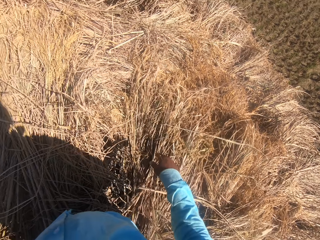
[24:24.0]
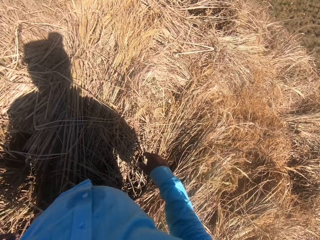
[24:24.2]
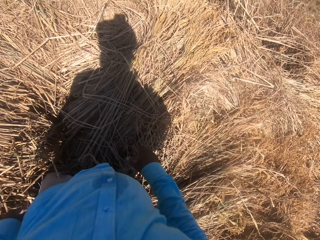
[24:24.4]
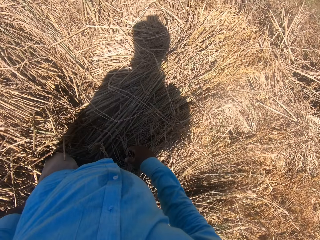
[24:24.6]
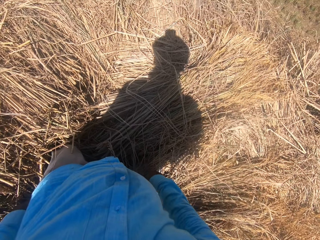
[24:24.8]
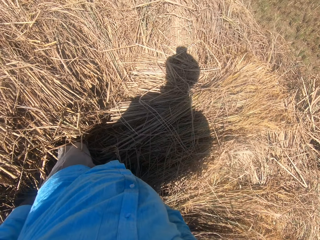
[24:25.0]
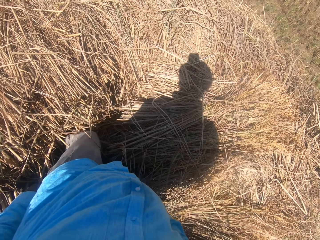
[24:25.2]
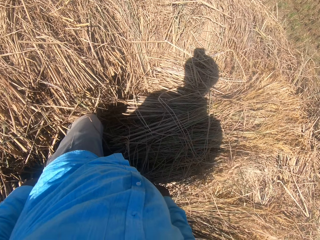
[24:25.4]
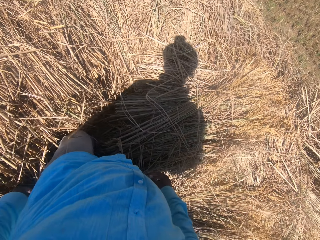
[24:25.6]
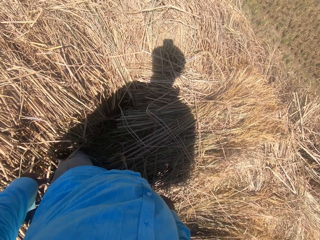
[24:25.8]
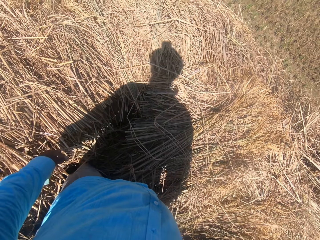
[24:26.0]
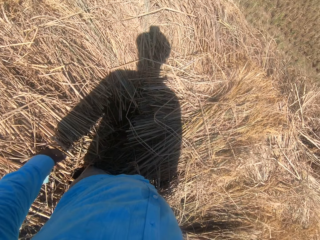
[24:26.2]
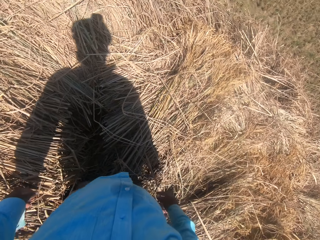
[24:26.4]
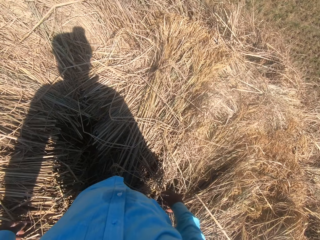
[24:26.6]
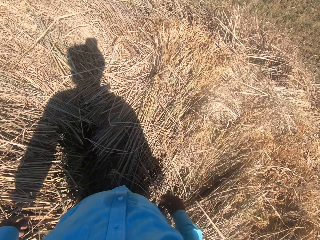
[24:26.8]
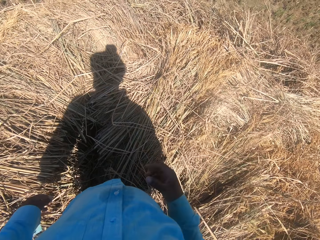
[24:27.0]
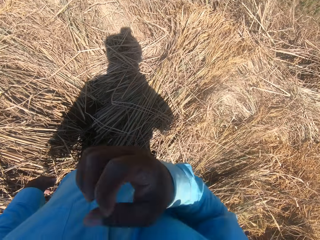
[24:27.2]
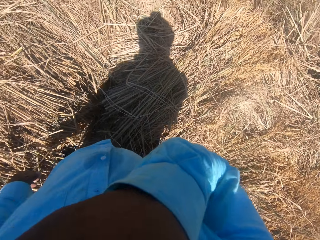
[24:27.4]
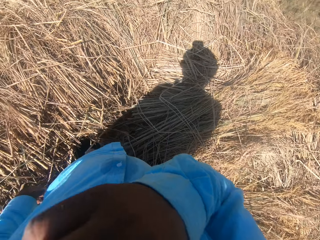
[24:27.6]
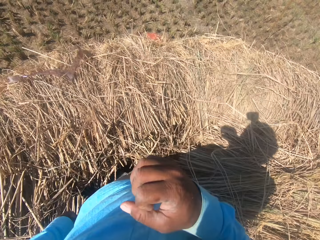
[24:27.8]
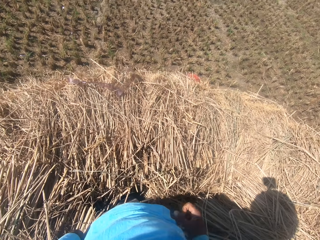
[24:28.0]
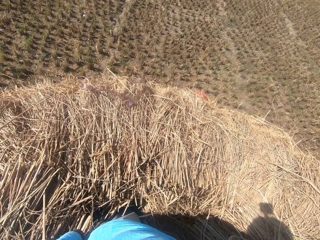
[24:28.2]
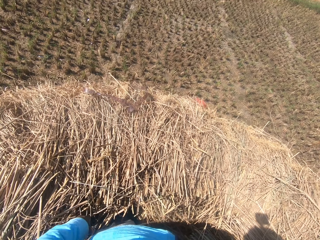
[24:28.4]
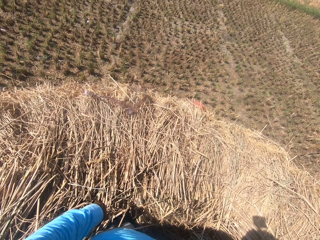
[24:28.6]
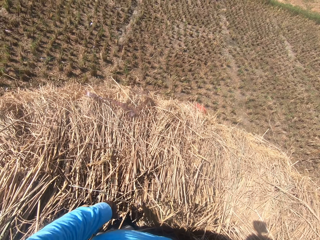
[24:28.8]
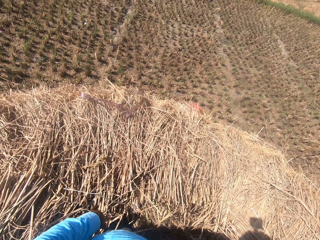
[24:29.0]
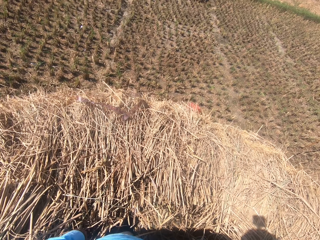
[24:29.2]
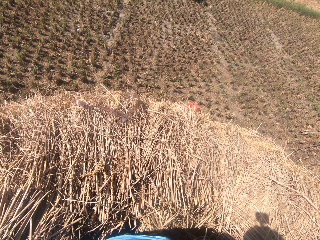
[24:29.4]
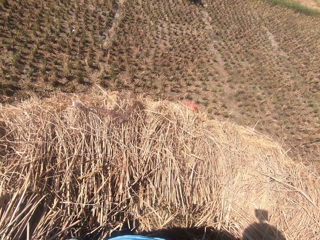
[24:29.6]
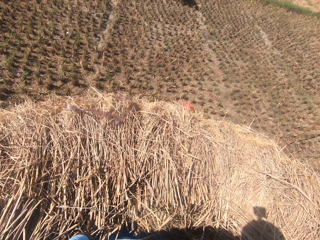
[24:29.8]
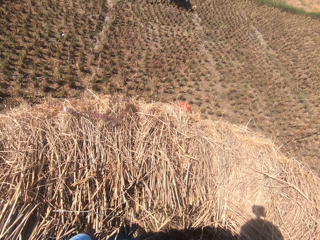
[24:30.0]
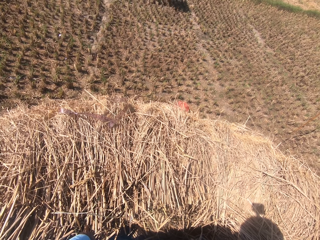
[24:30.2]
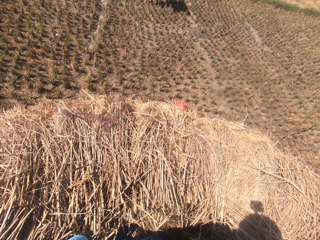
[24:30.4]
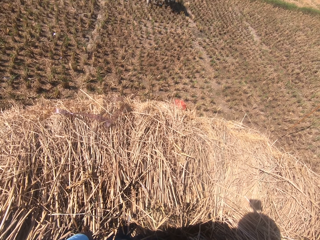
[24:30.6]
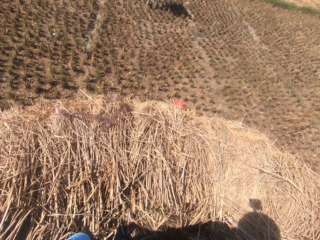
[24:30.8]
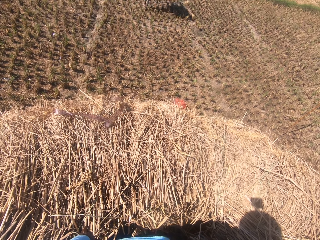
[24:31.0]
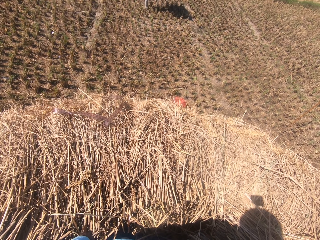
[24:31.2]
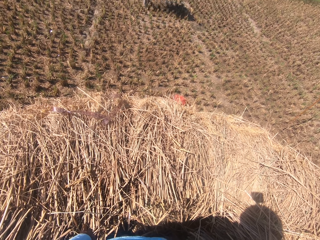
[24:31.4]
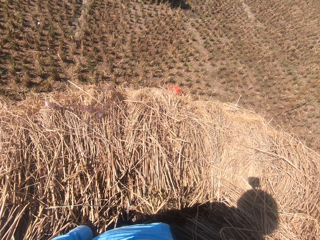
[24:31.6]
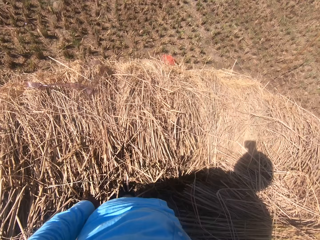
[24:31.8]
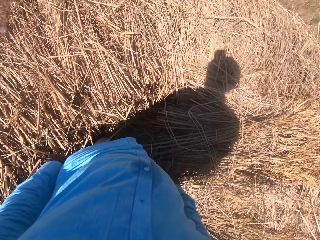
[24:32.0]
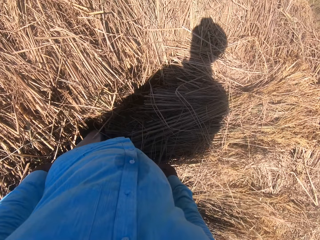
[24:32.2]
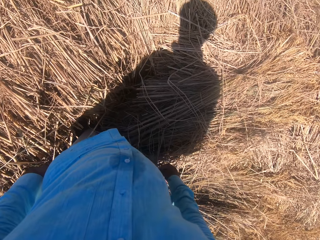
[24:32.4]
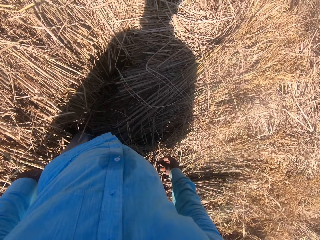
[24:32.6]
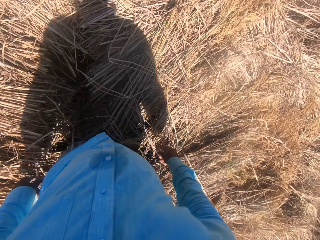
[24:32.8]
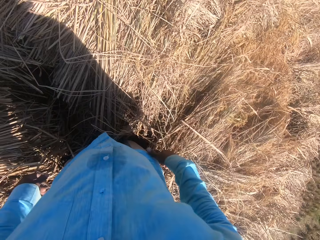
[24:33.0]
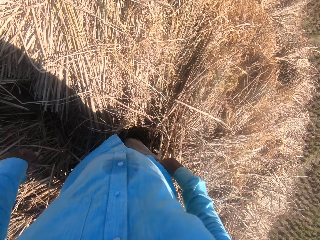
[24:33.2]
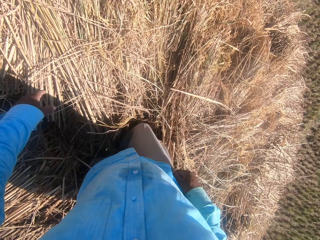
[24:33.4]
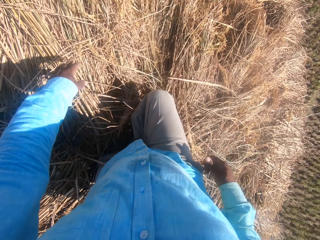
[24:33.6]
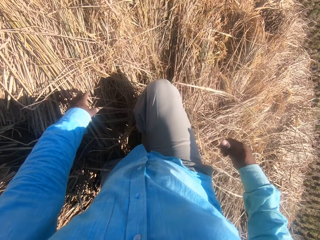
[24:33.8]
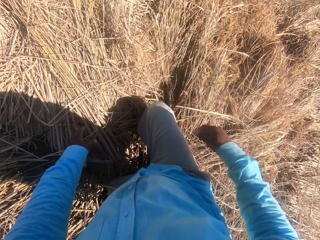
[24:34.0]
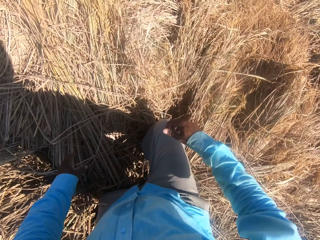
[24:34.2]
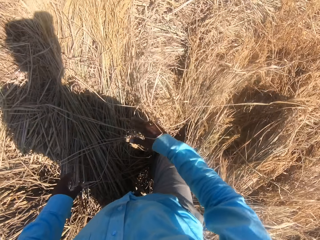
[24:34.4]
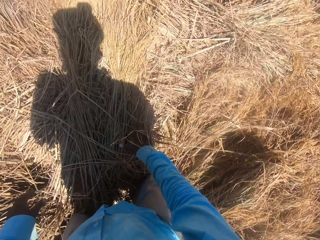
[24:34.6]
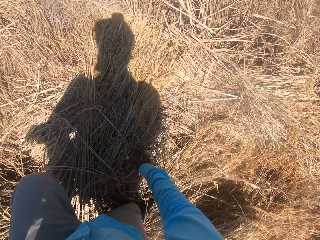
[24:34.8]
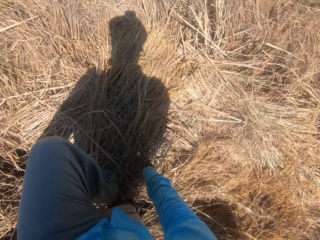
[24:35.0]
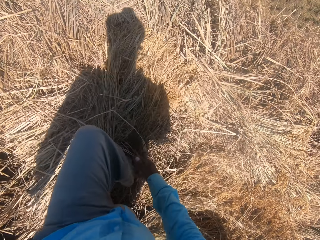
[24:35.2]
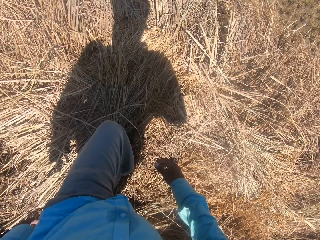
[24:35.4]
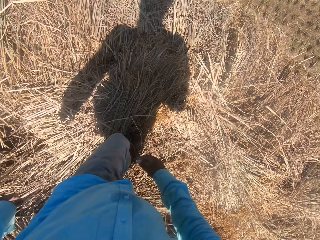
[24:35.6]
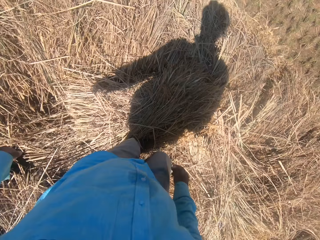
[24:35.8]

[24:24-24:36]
The camera wearer touches his face with his right hand. He turns around. He walks on the dried grass.

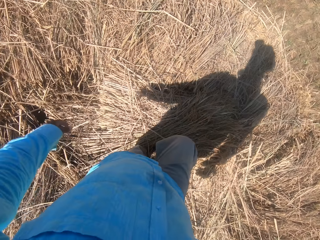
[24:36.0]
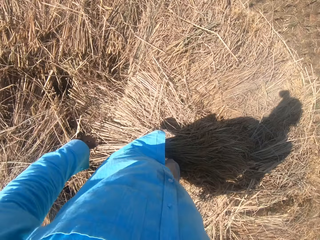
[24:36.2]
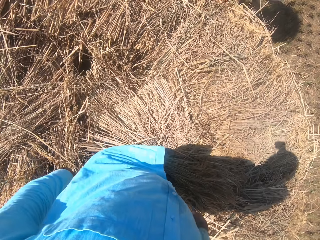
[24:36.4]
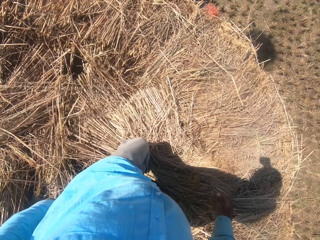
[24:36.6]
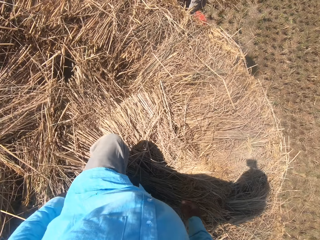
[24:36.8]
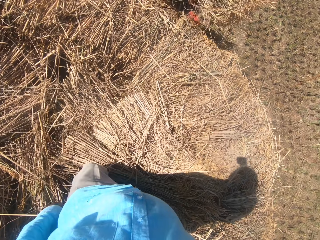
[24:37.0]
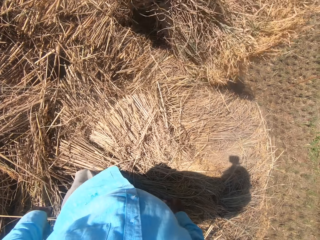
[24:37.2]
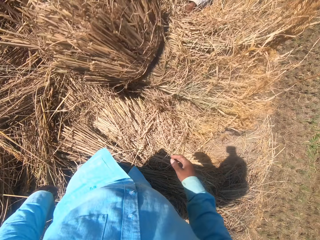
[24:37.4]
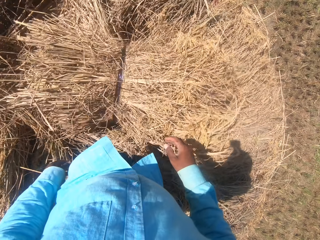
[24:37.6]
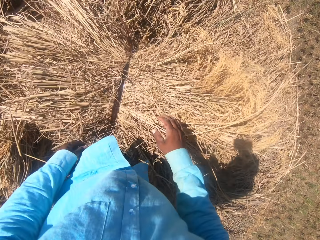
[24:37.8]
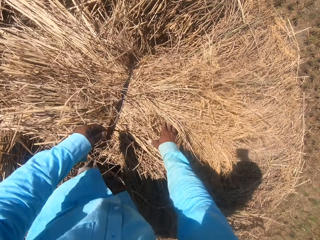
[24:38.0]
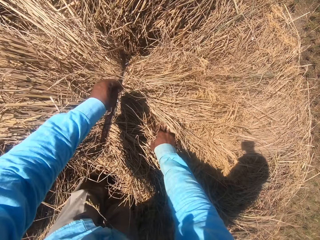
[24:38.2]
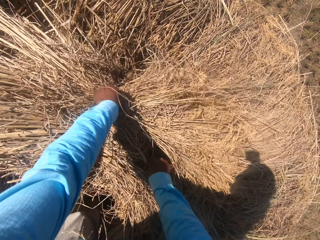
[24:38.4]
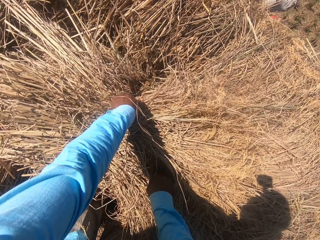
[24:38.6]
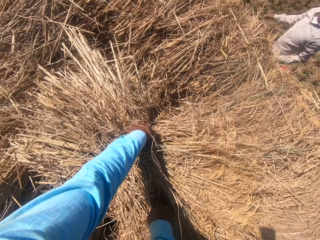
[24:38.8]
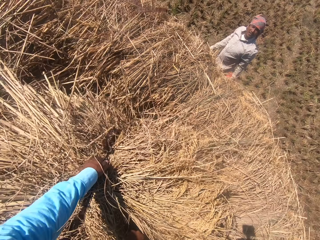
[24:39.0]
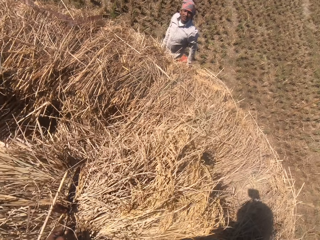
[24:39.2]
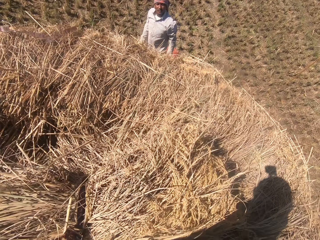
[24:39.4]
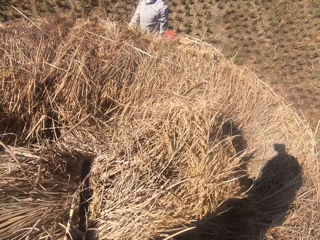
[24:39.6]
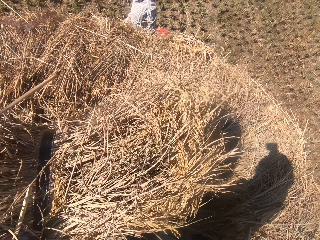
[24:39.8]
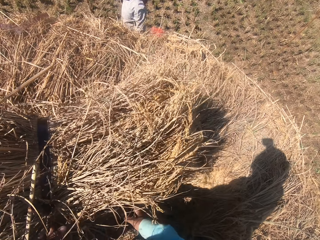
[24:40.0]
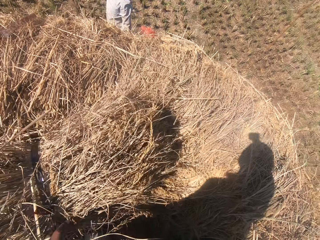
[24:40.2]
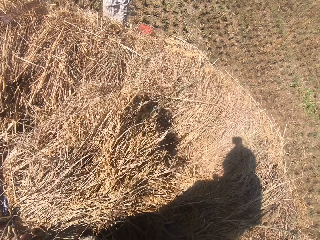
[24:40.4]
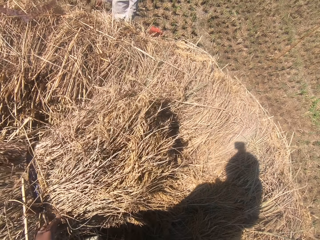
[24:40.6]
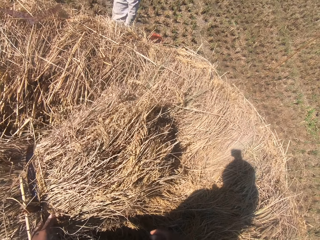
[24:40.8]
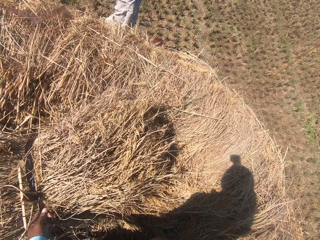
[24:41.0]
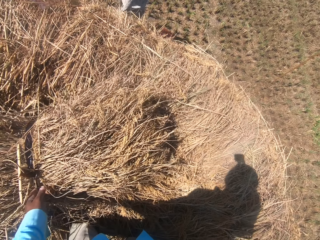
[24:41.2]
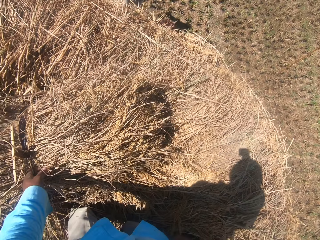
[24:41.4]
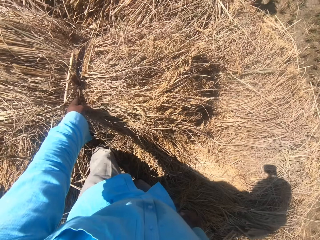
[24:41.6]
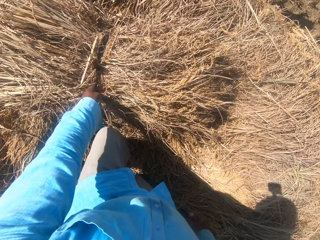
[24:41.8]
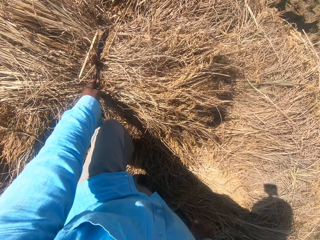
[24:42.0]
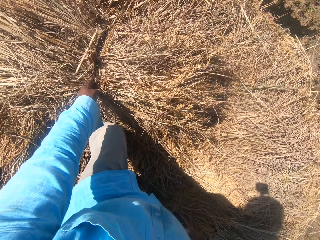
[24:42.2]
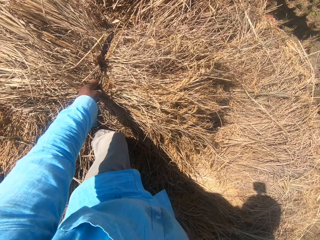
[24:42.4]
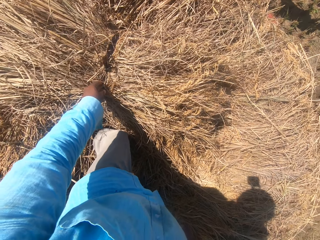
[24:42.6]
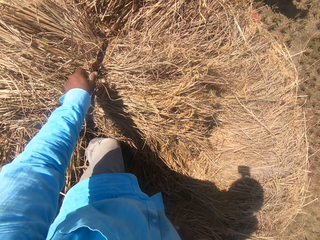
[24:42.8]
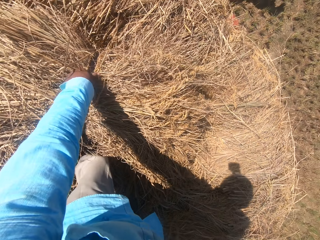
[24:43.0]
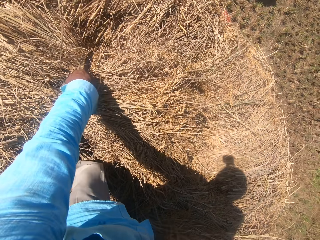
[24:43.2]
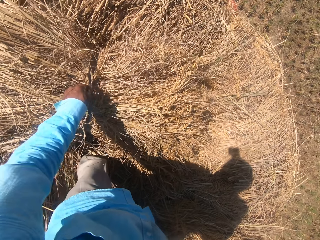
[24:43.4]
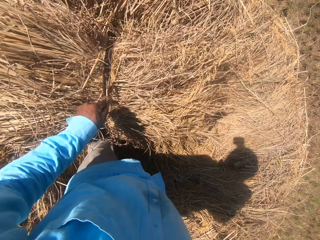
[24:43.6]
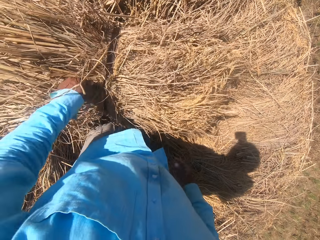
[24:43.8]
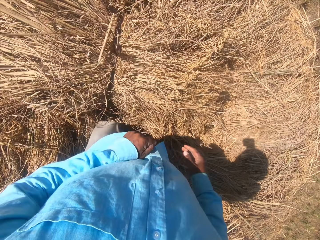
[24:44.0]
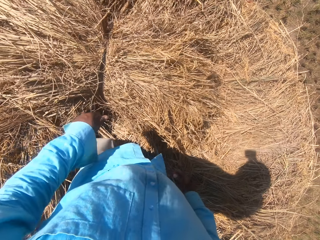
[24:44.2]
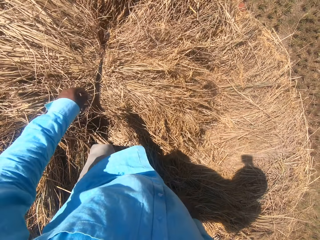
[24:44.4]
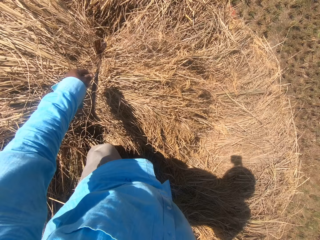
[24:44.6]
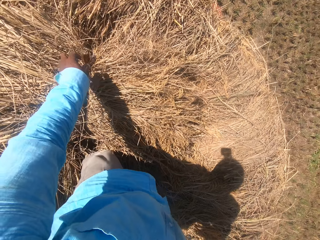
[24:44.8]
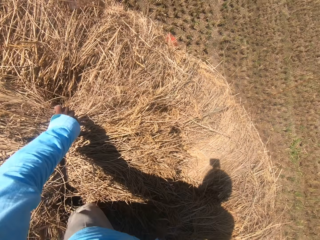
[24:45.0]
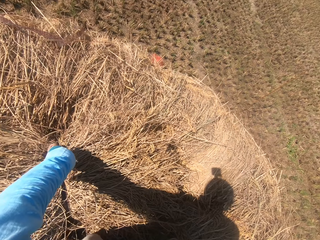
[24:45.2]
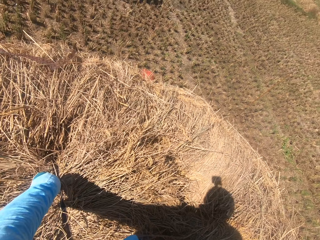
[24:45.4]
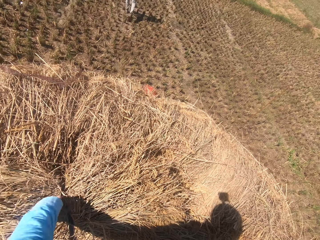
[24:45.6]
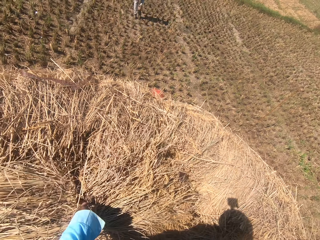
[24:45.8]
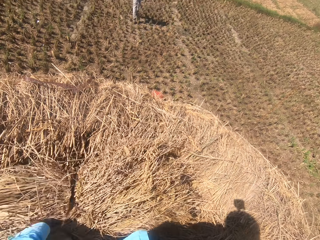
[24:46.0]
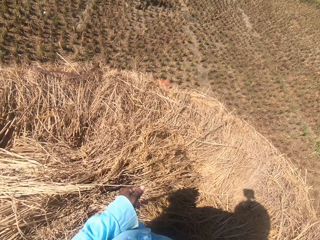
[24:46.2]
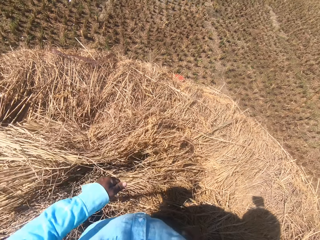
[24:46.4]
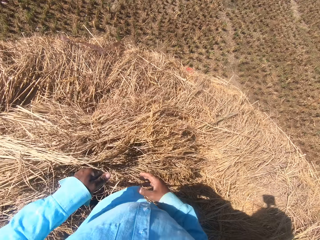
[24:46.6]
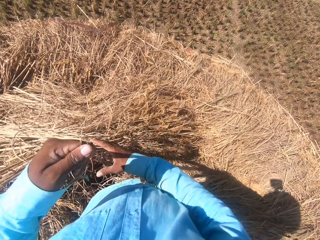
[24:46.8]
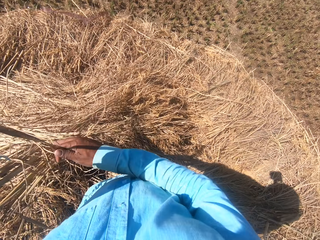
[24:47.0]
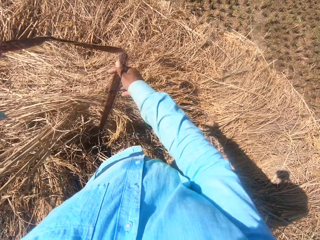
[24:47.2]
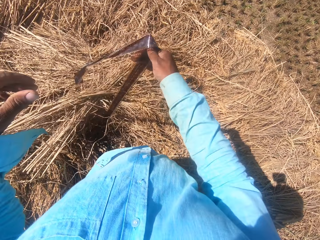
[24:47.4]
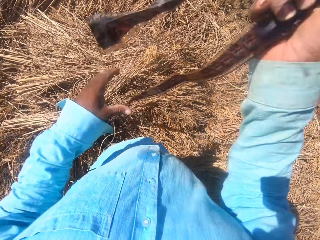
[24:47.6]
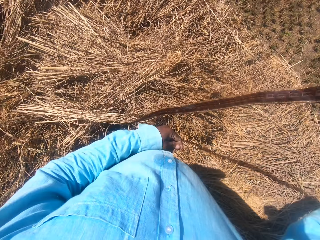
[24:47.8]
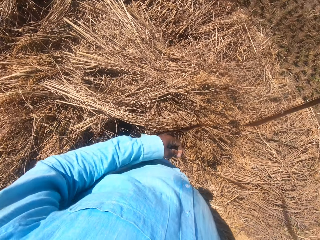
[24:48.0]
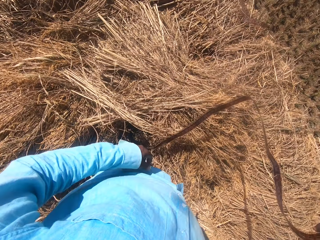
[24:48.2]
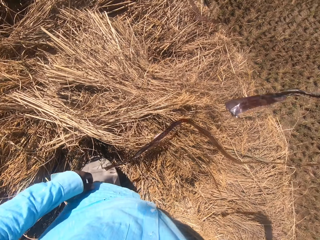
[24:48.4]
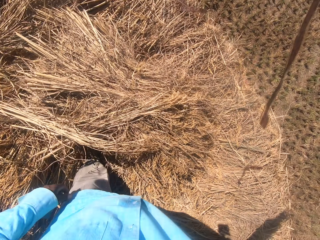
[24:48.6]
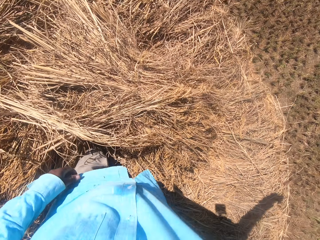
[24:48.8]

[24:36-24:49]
The camera wearer climbs on the straw grass on the floor. A man throws dried grass. The camera wearer loosens the rope on the straw grass with his left hand. He moves the straw grass on the floor with his hands. He unties the rubber strap. He moves the rope in his hands.
